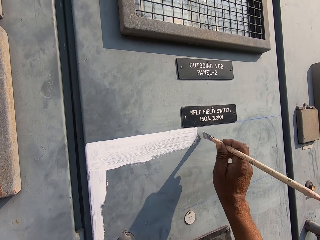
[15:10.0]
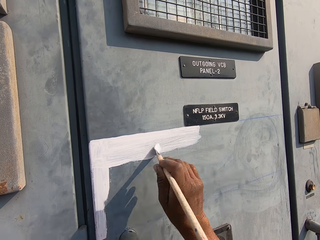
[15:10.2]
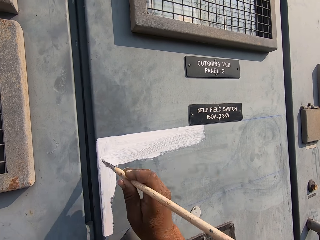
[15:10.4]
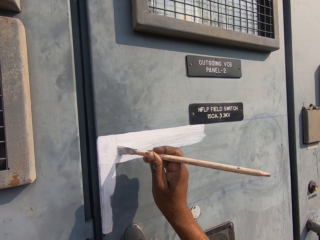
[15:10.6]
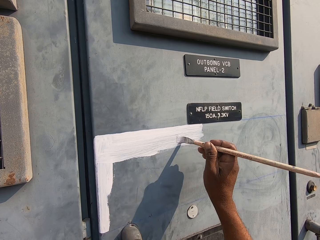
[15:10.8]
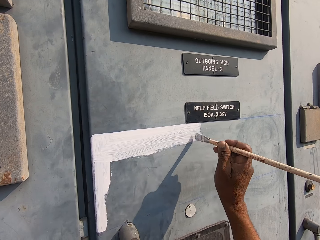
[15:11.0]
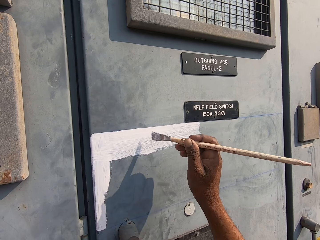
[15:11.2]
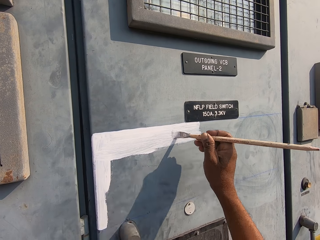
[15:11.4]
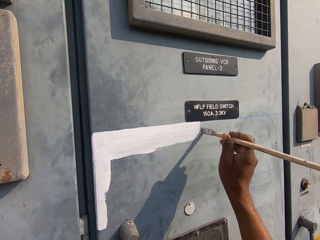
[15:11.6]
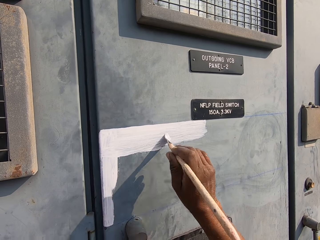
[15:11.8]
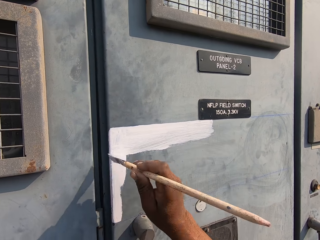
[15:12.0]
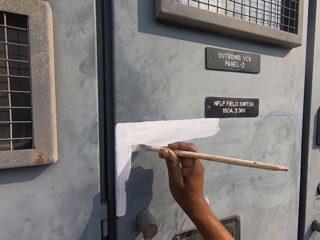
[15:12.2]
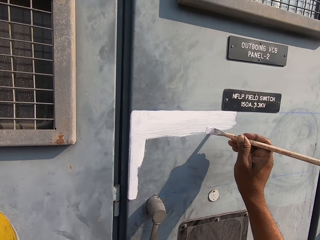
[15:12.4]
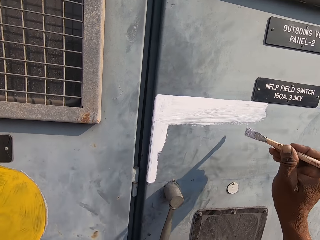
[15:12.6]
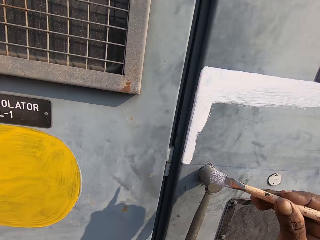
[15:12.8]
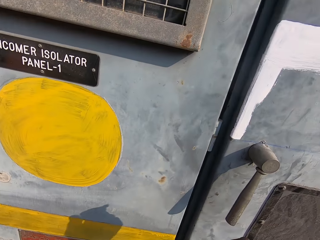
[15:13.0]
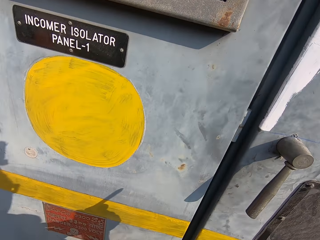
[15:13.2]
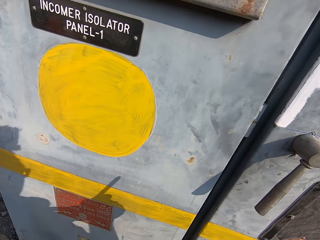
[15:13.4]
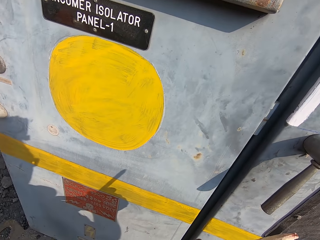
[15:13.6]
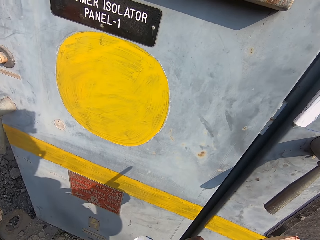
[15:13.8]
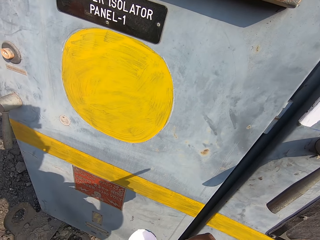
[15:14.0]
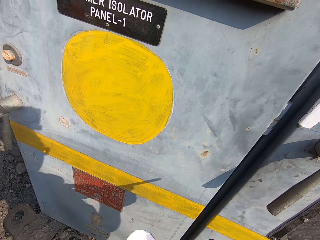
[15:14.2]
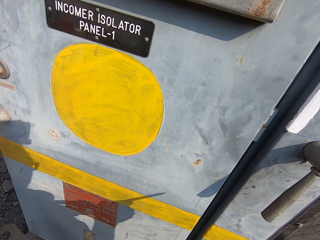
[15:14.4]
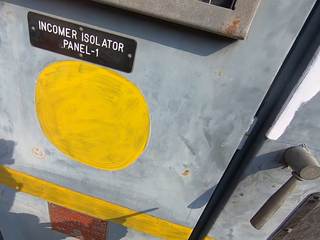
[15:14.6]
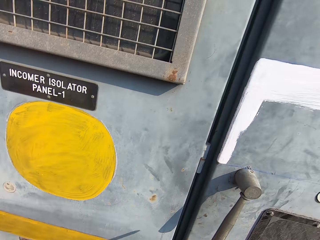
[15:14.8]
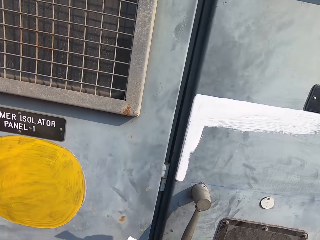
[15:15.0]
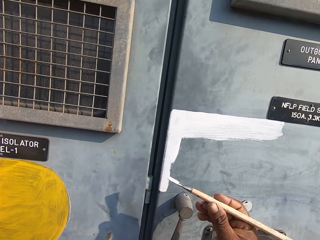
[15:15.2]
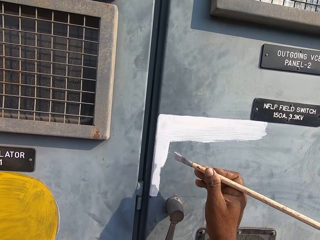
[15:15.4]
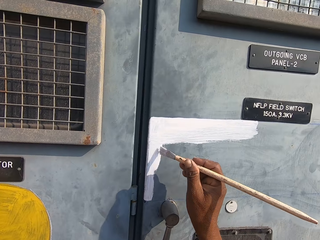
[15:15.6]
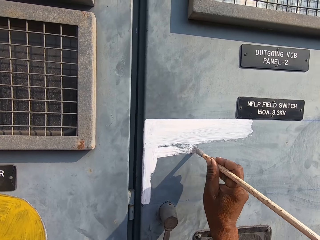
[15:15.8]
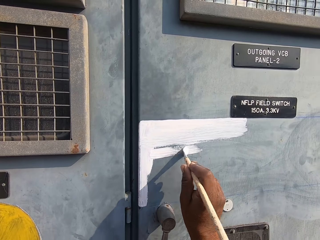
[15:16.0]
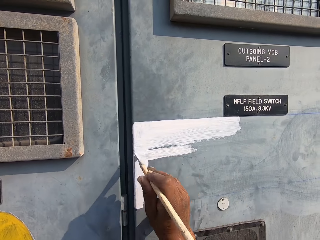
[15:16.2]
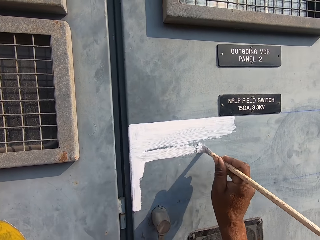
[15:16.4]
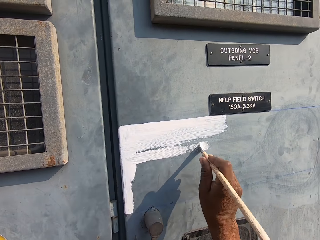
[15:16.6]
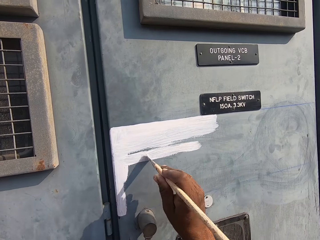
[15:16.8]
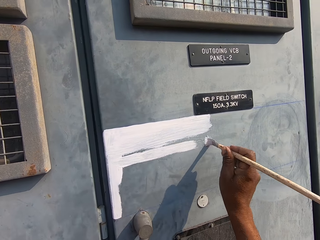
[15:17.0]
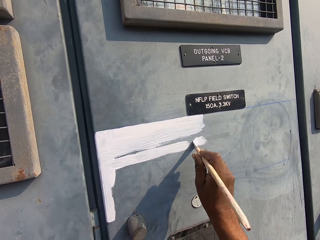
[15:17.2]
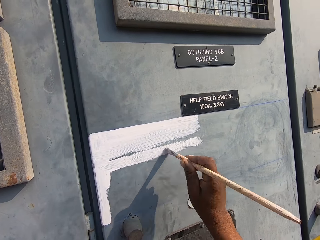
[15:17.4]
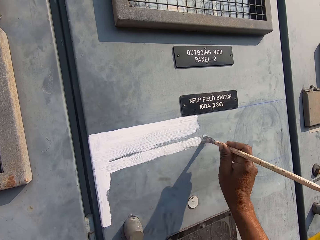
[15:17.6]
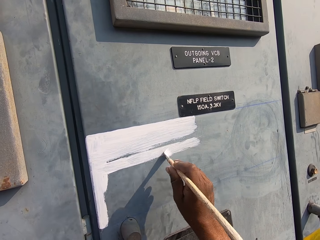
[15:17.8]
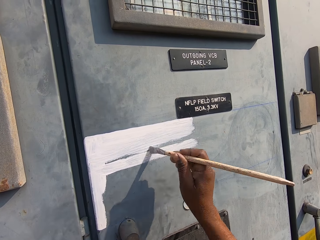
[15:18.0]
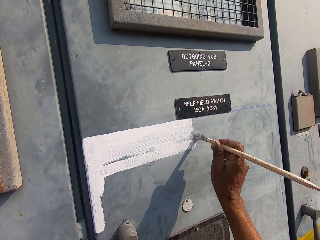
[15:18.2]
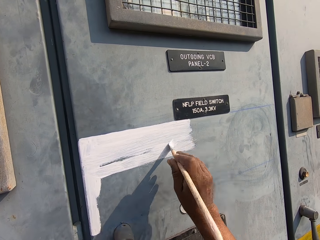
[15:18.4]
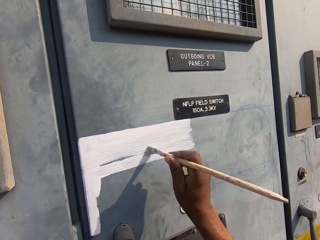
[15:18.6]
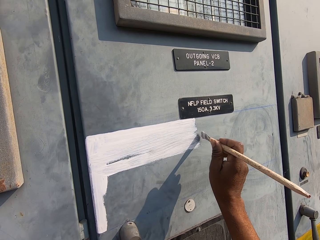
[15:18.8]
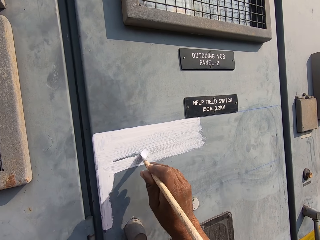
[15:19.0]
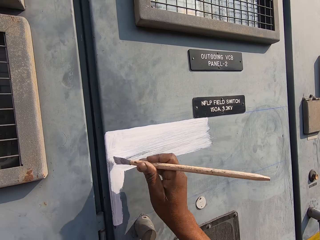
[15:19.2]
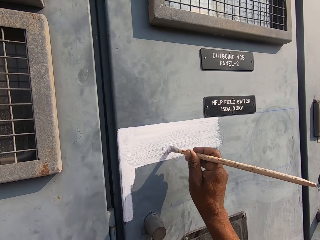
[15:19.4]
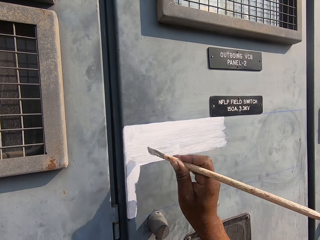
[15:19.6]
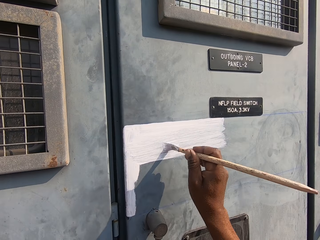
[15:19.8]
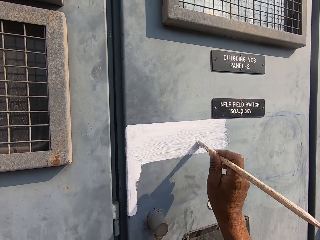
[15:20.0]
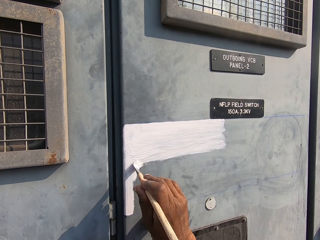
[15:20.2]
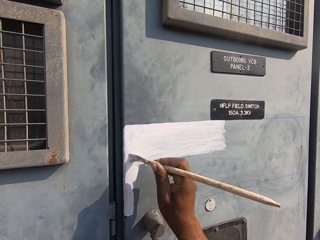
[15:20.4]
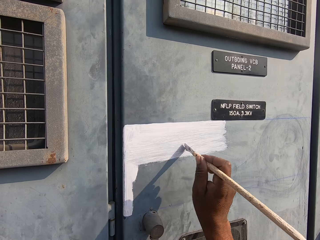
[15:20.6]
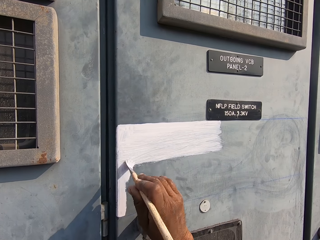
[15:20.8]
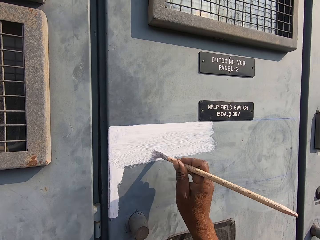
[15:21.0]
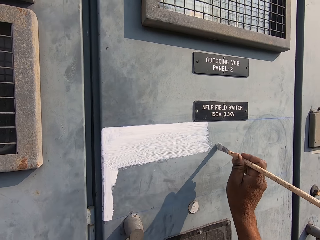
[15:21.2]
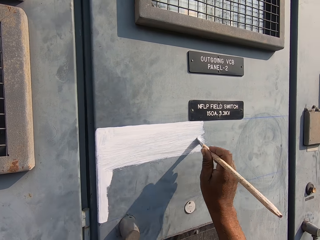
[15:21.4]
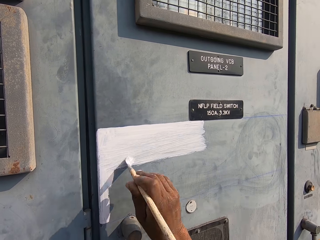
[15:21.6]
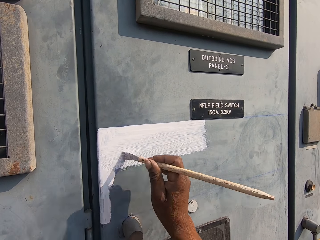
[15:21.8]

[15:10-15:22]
The camera wearer dips a painting brush in paint. They paint a field switch door.

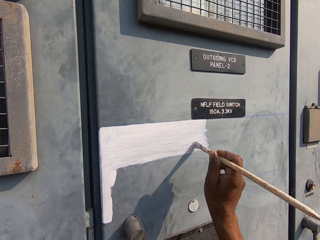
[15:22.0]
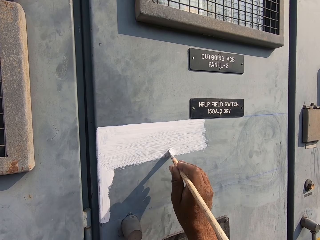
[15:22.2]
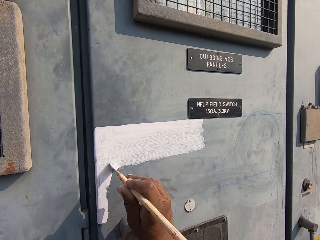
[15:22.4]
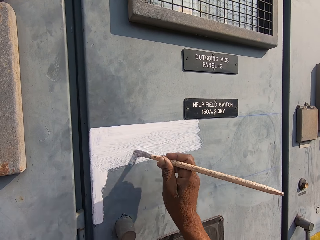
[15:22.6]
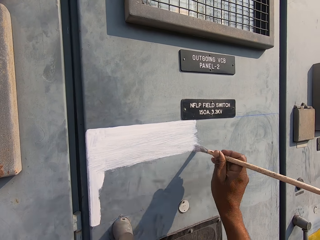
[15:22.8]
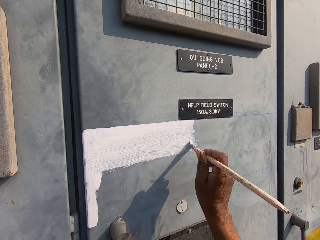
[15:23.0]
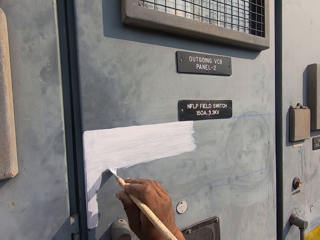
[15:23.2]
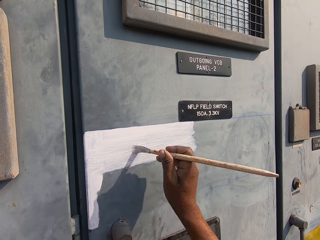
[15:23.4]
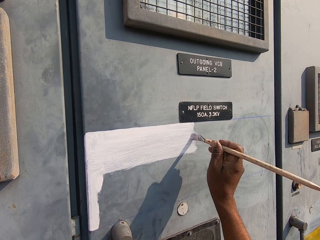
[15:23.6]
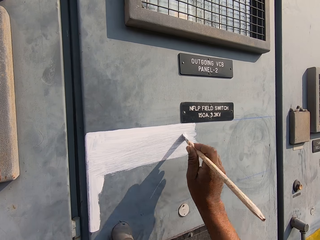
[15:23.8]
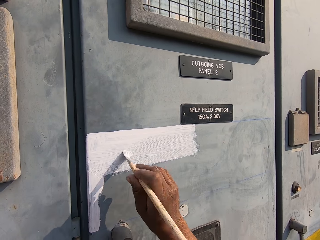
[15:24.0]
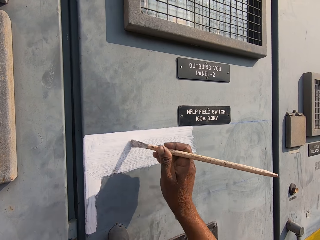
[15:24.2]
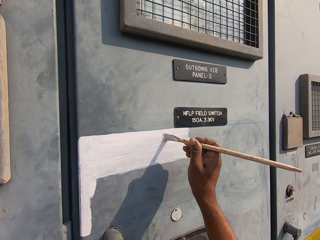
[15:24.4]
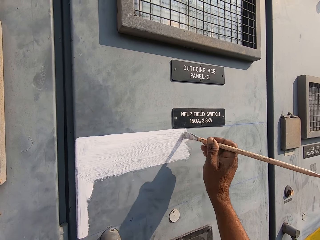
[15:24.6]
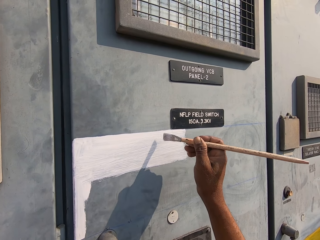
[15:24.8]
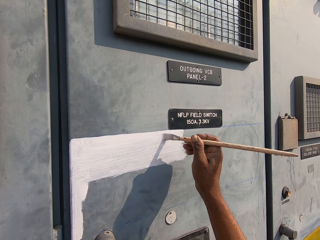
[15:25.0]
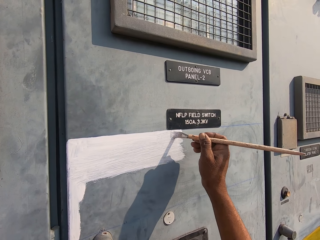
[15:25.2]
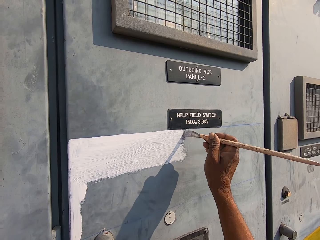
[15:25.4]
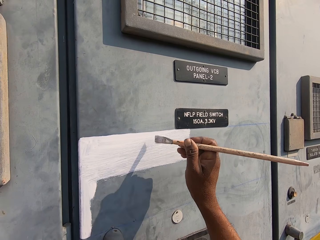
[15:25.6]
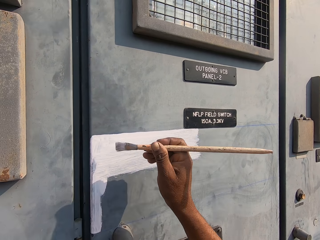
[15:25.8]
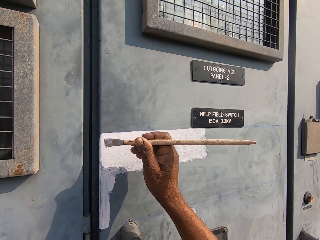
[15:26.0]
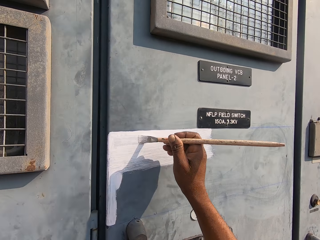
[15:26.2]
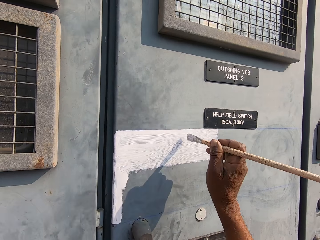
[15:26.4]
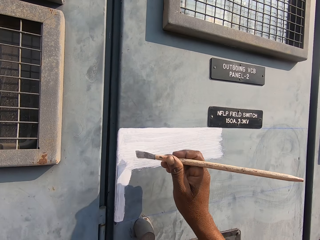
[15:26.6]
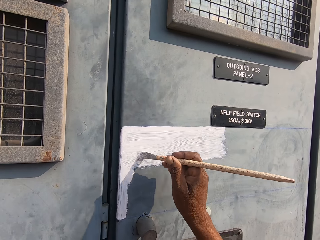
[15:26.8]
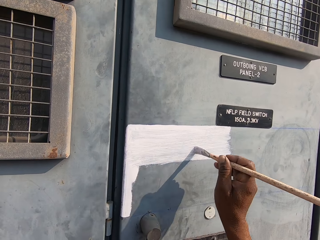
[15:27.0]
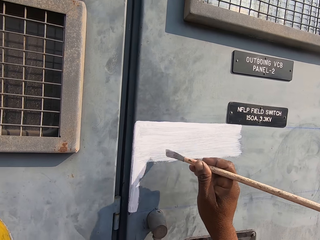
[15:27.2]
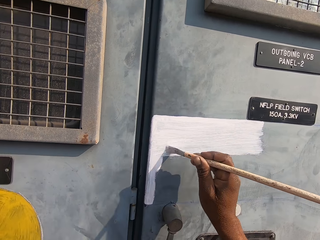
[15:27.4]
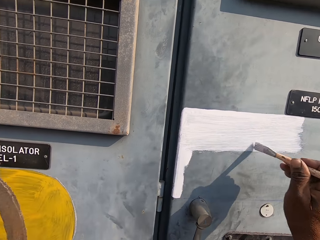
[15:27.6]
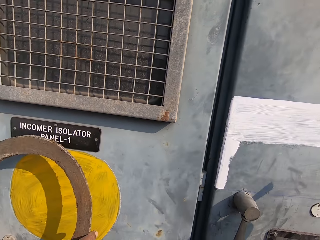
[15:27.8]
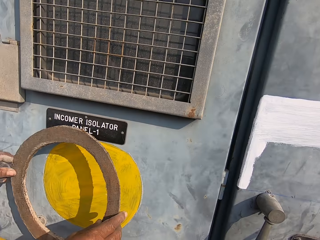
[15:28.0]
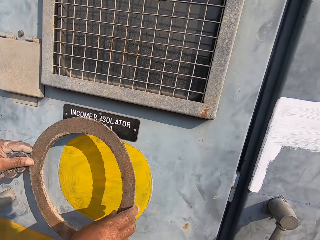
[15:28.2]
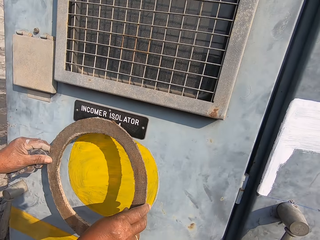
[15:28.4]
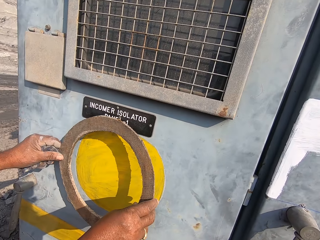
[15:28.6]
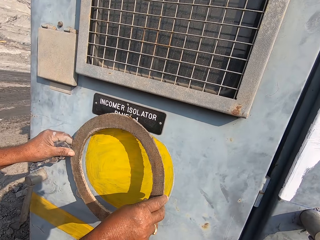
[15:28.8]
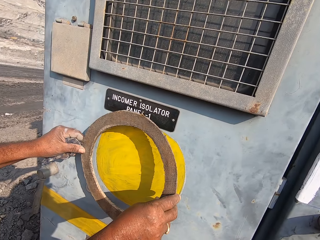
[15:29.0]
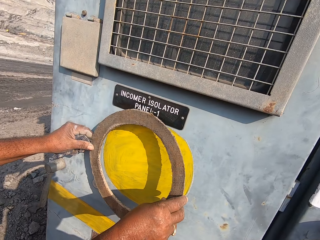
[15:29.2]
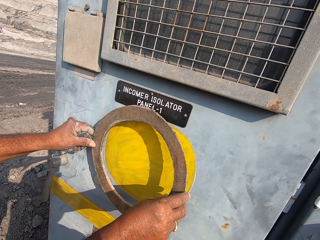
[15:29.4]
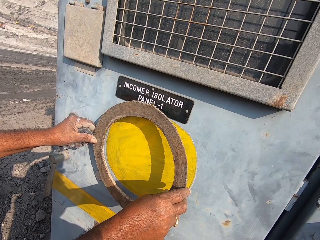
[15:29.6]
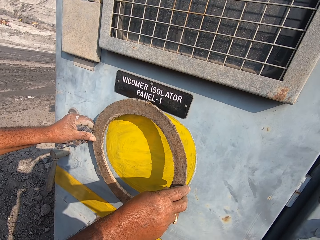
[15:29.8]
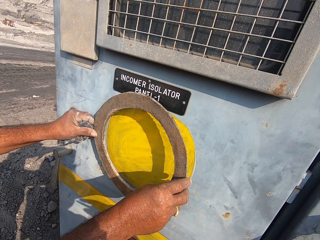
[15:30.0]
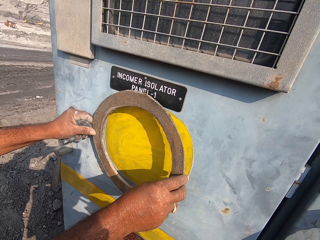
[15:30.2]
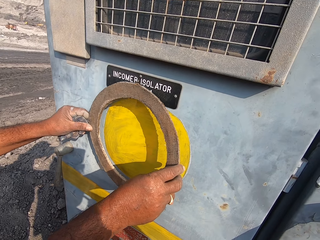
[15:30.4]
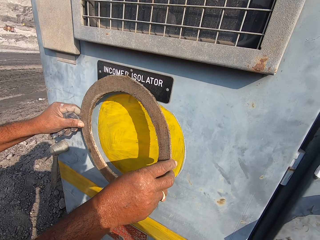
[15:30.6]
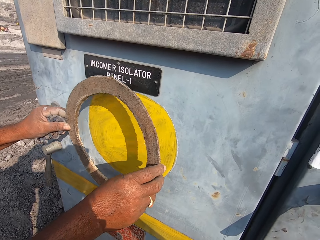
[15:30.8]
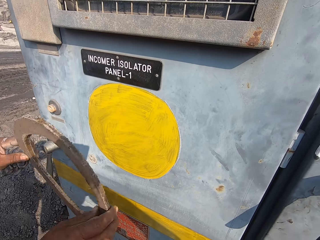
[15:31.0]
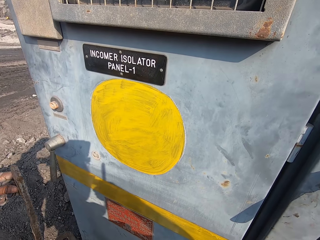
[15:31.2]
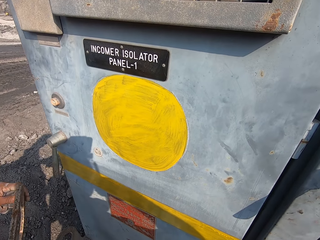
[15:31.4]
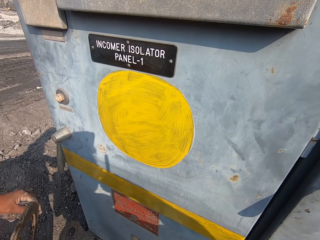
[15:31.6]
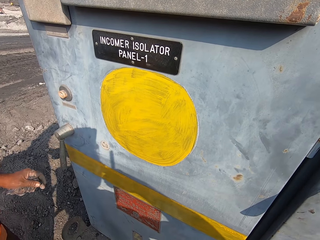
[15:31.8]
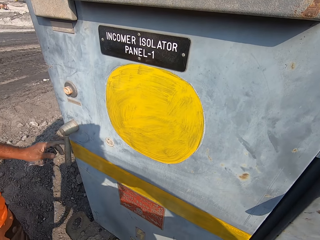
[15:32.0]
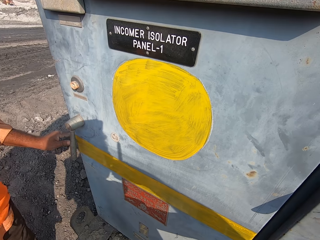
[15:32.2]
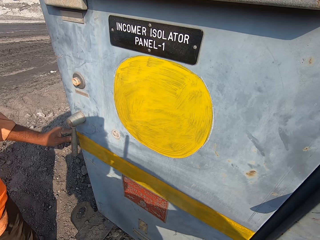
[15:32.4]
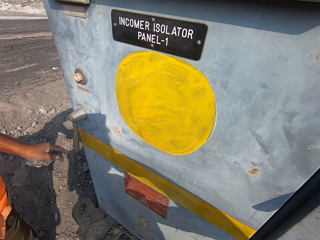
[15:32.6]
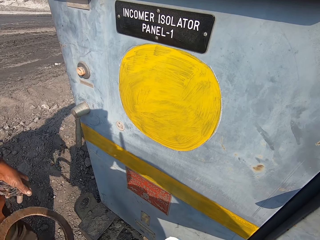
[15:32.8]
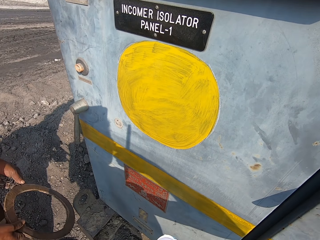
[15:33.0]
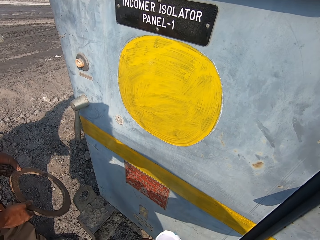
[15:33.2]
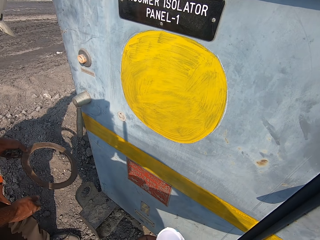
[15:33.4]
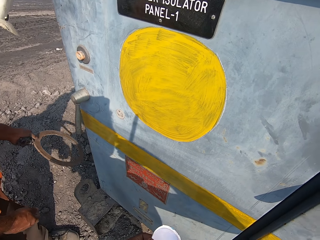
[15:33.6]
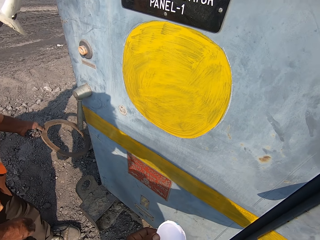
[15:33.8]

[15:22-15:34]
The camera wearer looks on the side. A man holds a shape on the door of an isolator panel. The camera wearer scratches the face.
